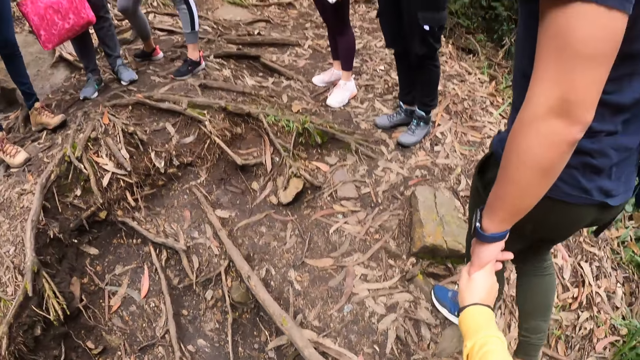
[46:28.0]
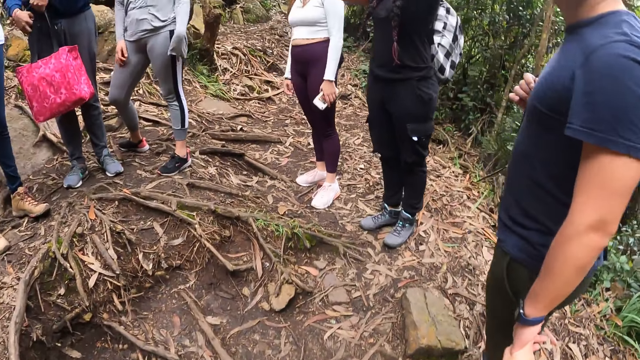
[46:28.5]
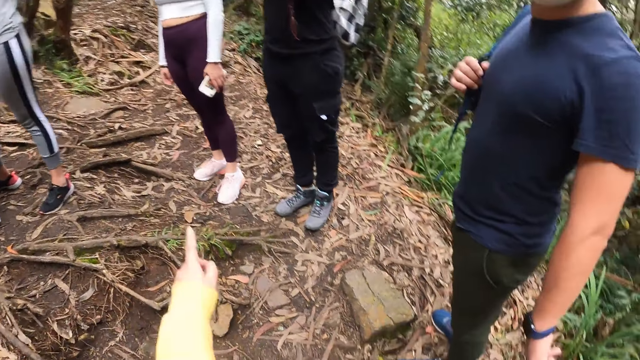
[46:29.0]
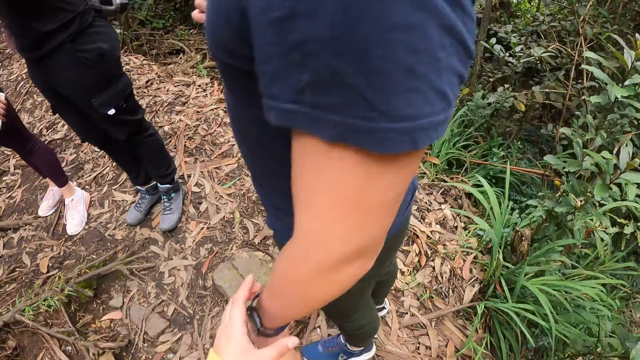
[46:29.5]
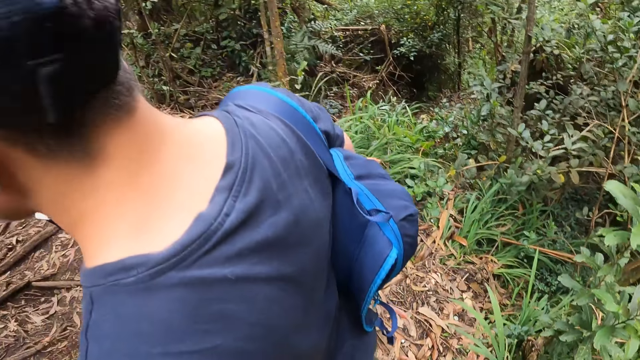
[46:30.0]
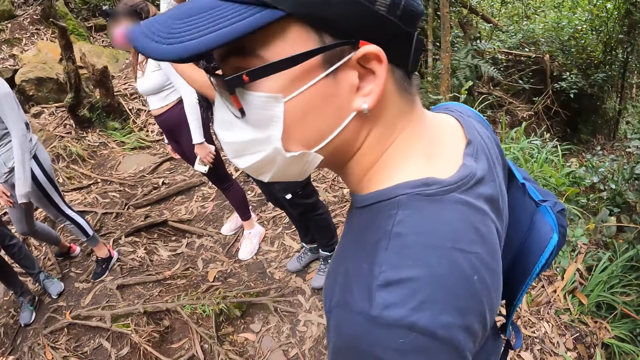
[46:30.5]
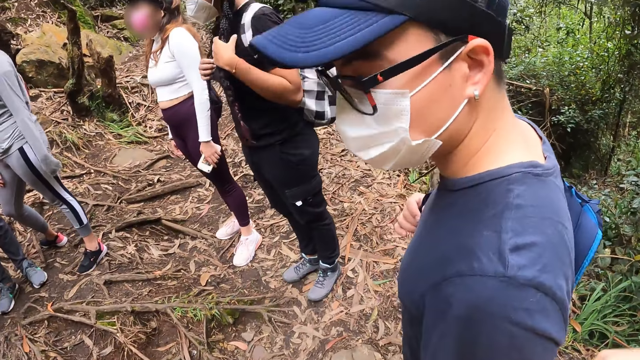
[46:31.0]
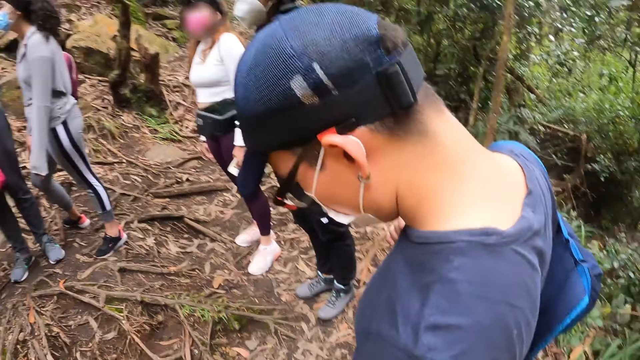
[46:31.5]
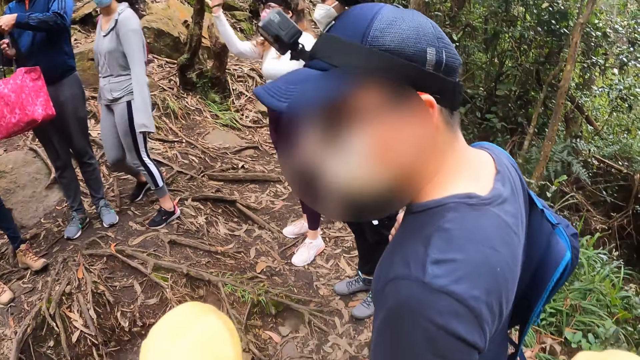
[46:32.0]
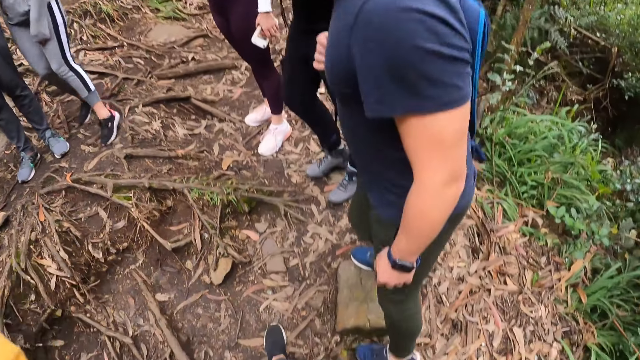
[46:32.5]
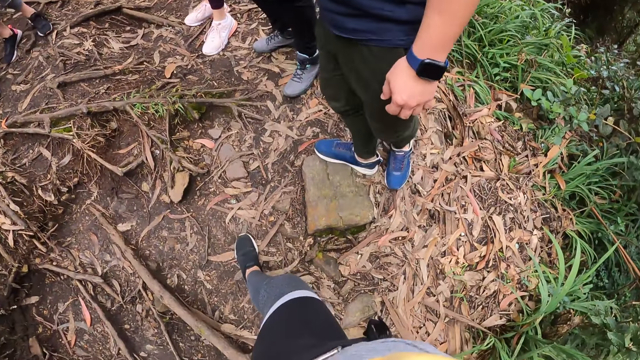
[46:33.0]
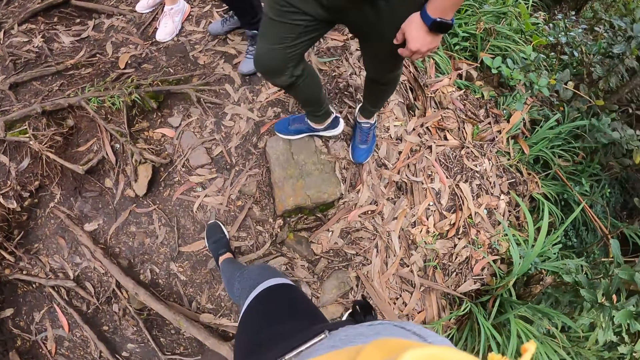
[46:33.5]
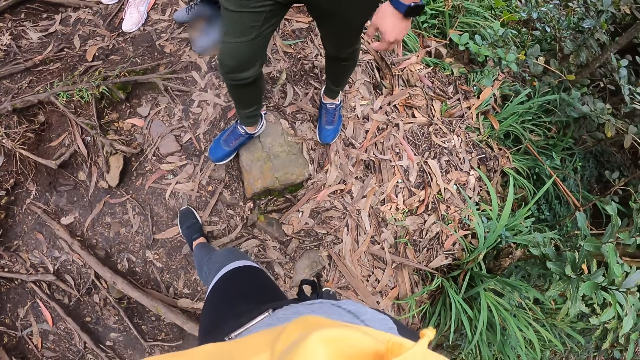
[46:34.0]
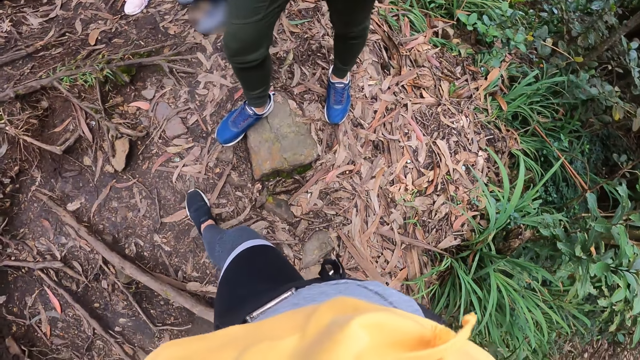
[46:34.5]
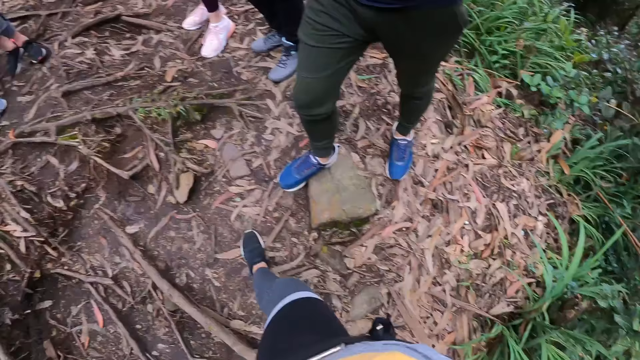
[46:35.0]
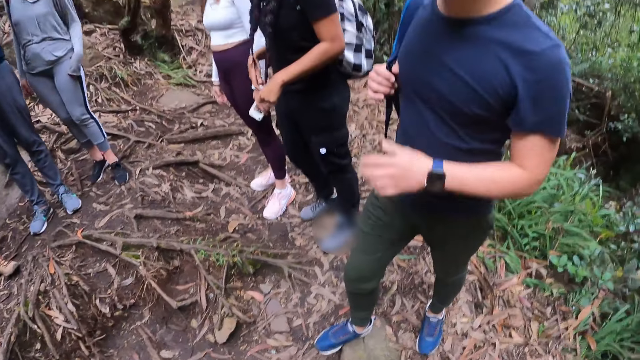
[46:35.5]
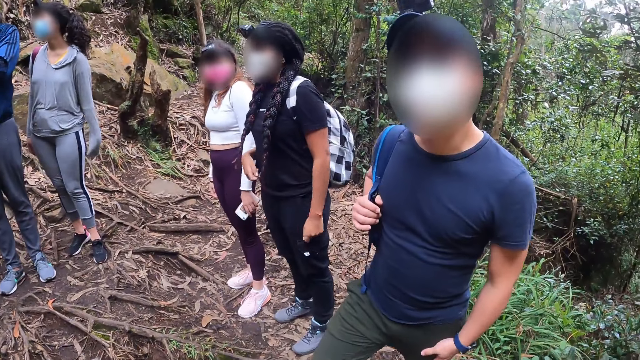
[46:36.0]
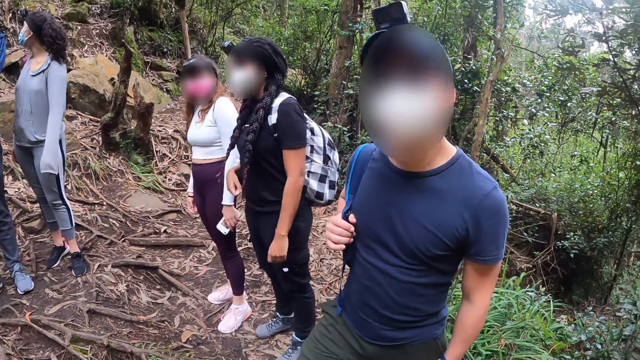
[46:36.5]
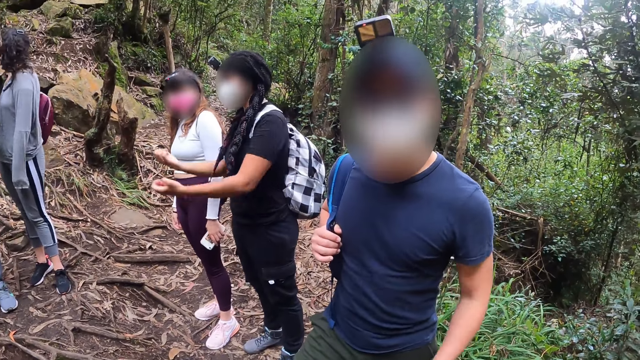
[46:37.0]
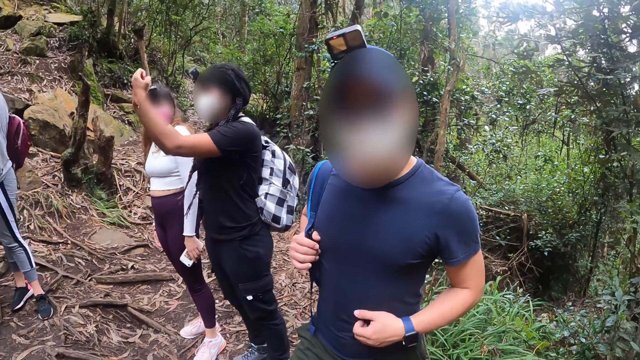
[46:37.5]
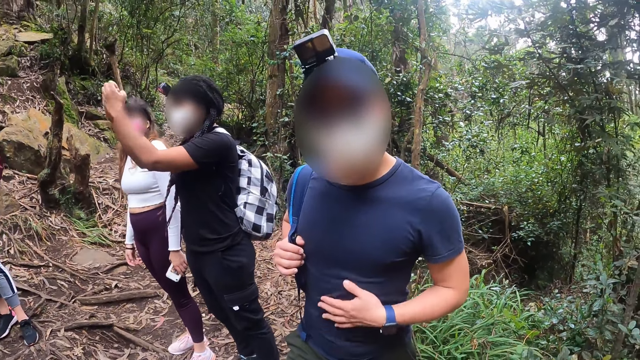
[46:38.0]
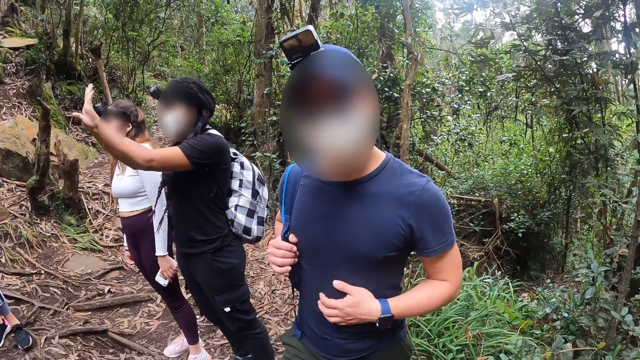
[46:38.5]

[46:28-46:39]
The camera wearer points at a person. They look aside, stand beside another person, and move their feet. They interact with a man. A third person raises both hands.

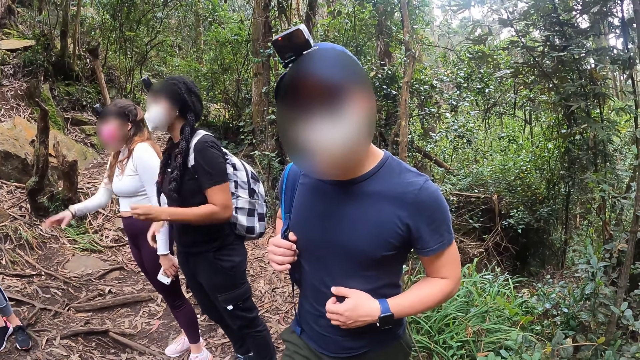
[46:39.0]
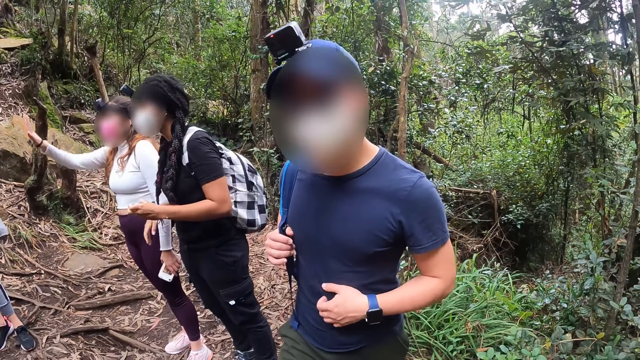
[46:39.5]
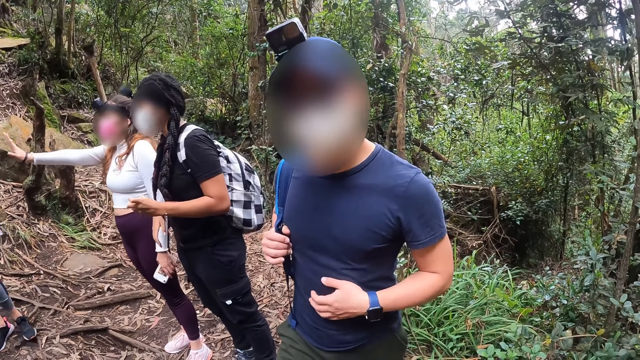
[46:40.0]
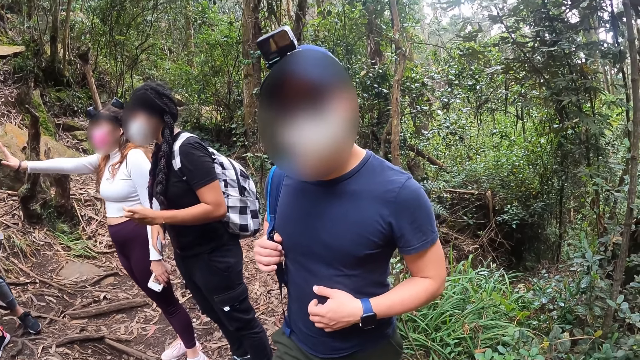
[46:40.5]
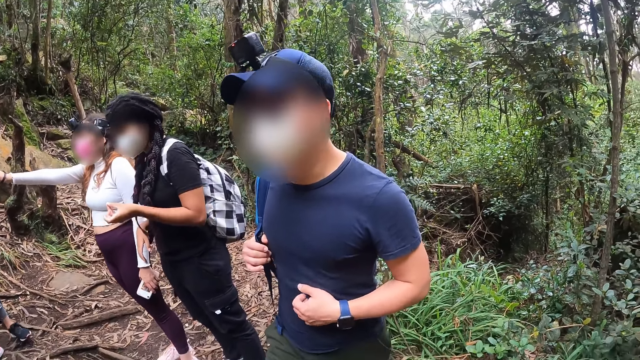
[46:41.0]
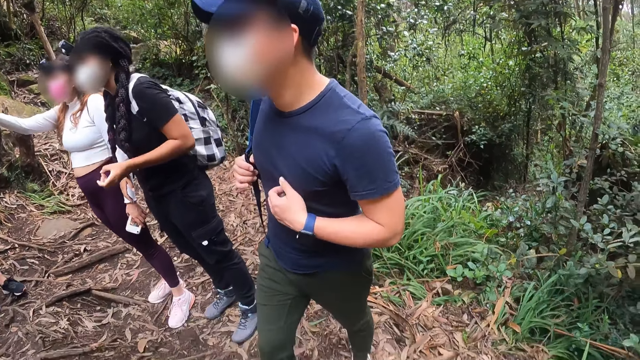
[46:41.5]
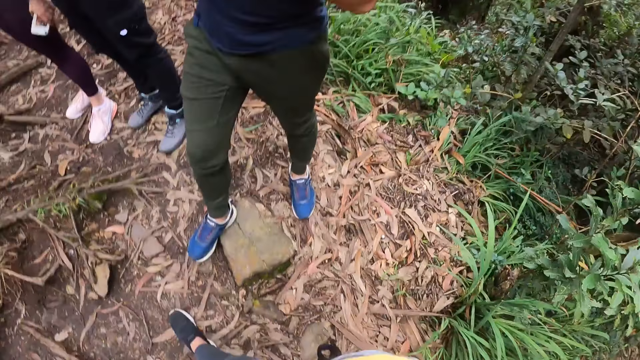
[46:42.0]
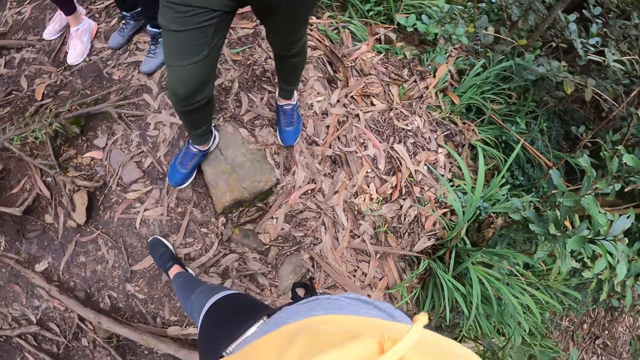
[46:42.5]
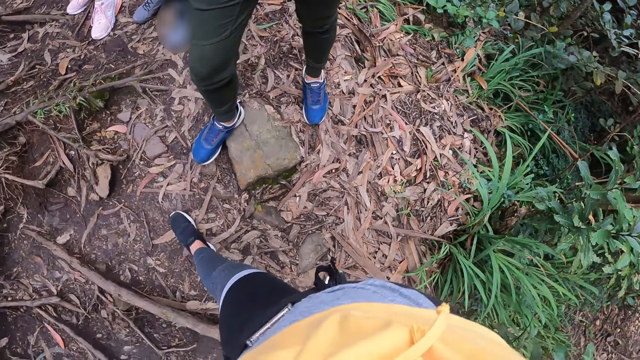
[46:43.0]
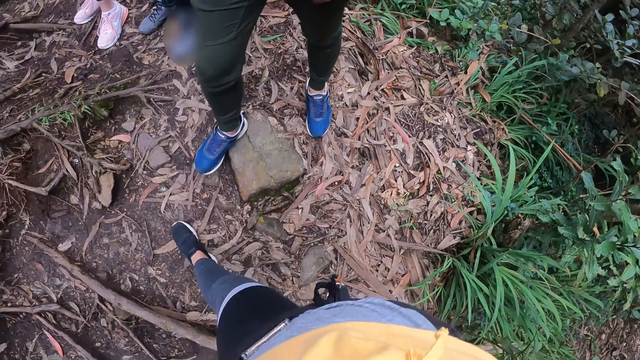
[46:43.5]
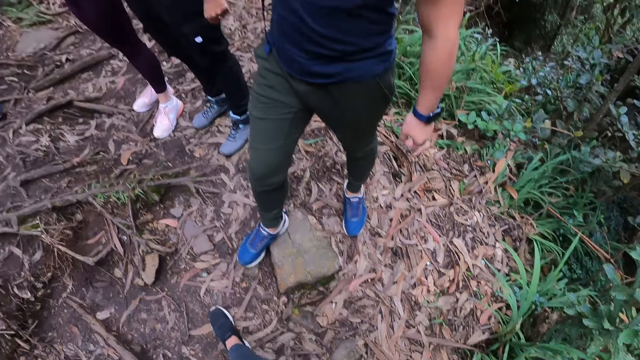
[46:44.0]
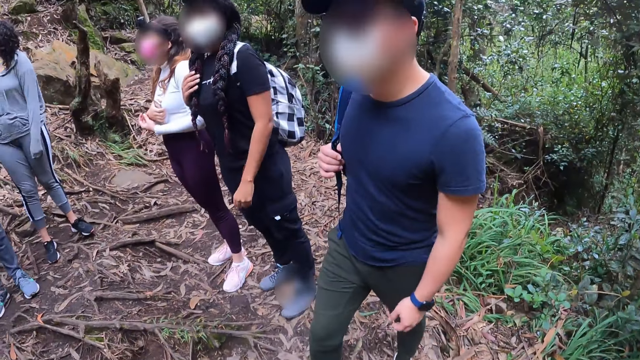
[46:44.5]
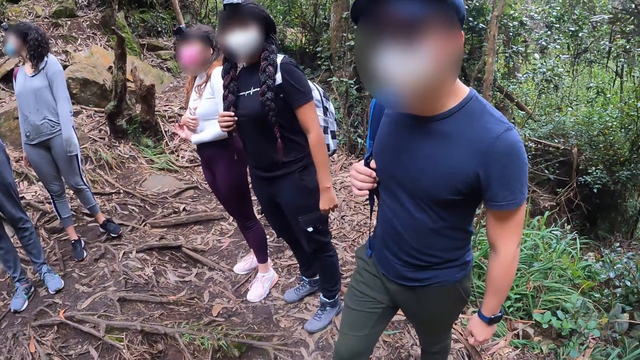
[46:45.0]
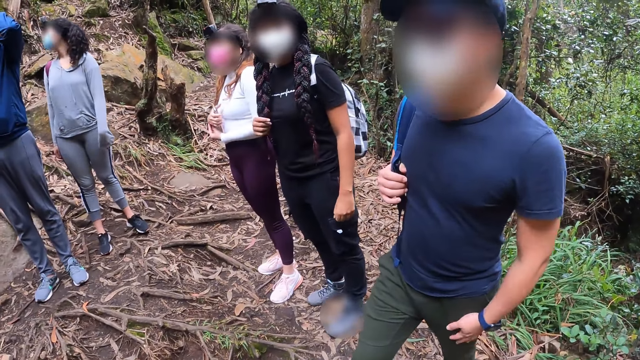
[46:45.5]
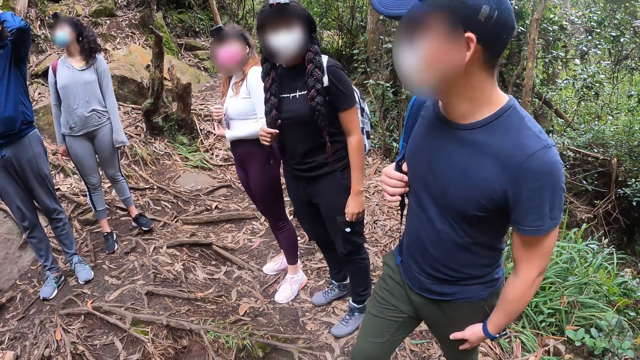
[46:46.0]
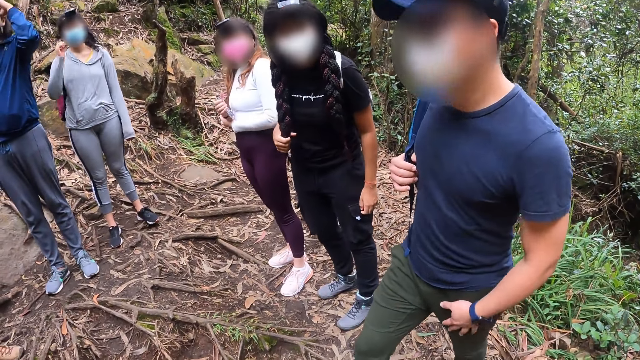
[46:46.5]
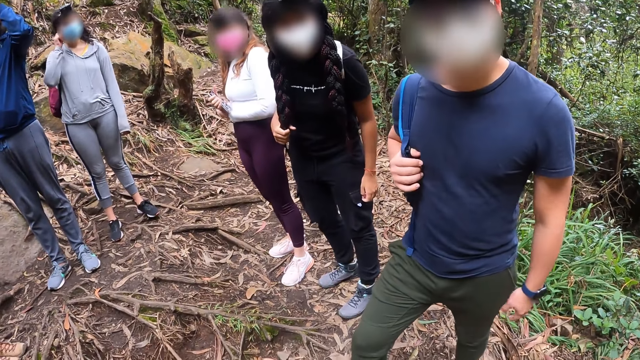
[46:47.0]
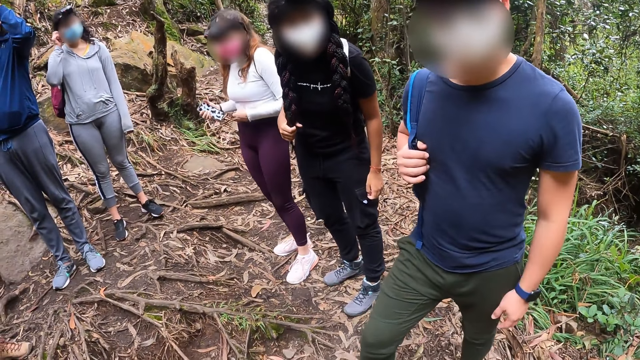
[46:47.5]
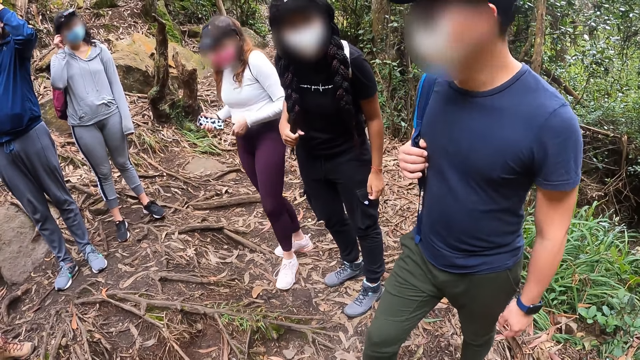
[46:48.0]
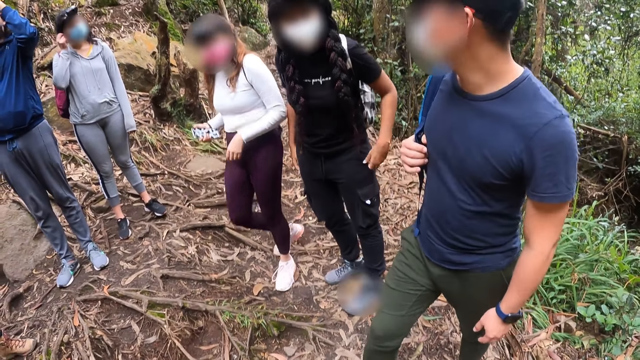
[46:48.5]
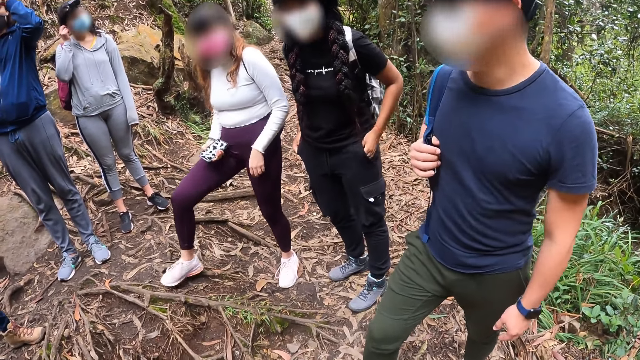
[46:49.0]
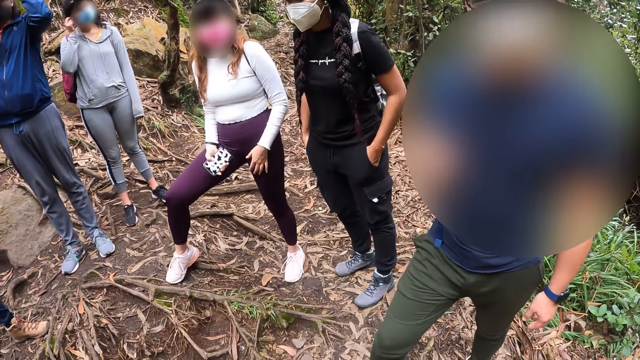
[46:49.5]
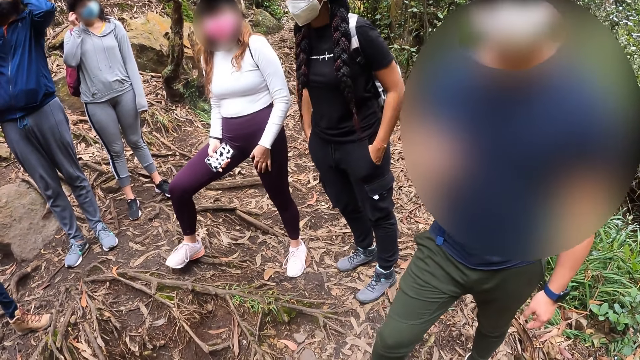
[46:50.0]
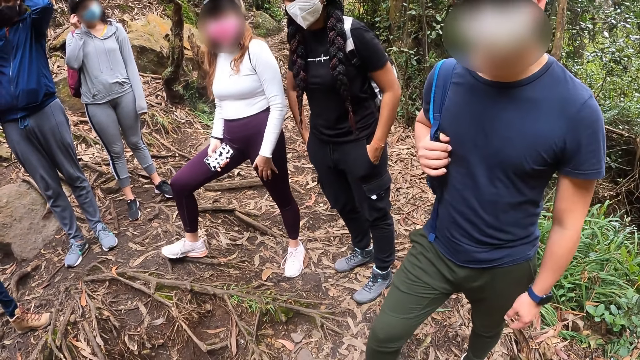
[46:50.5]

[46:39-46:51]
A person raises the right hand. The camera wearer looks below. Another person drops the left hand. The camera wearer interacts with the group of people on a field and stands beside the other person. A third person touches the ear. The first person steps forward.
